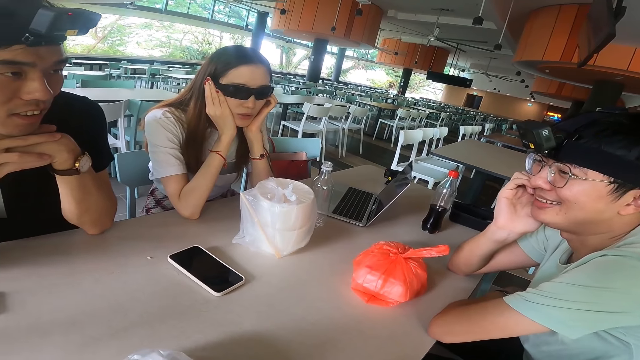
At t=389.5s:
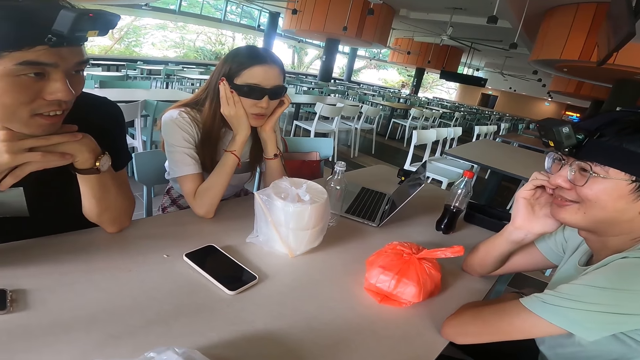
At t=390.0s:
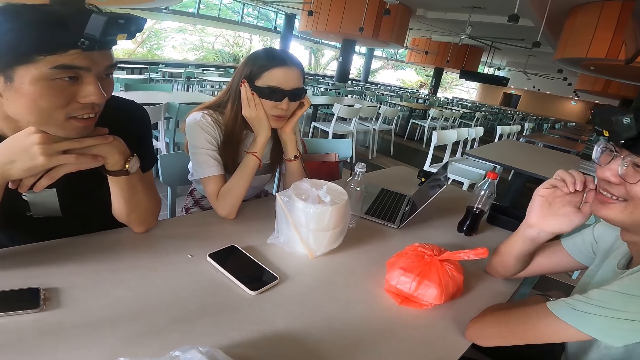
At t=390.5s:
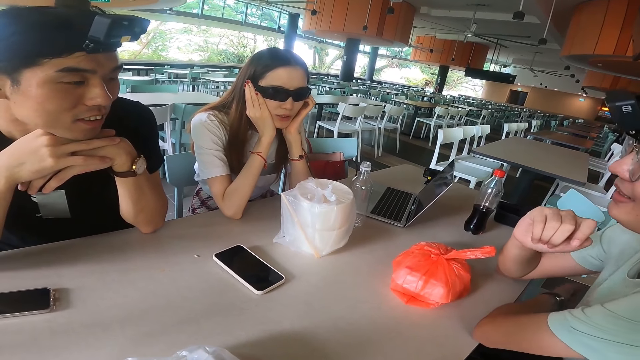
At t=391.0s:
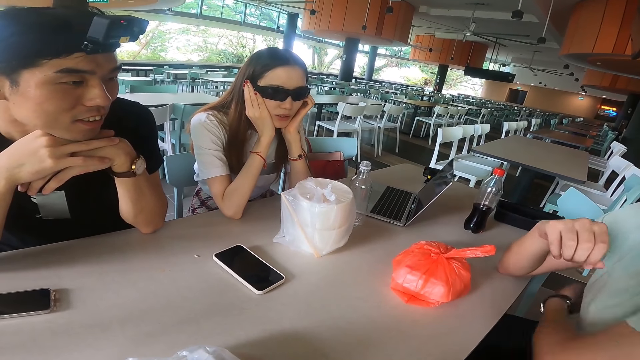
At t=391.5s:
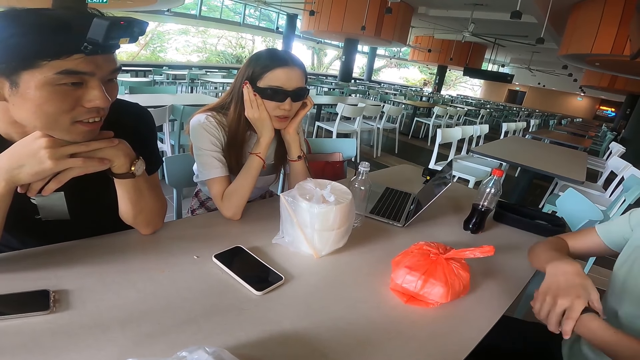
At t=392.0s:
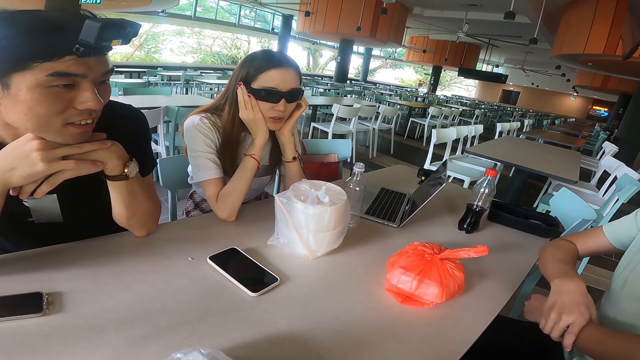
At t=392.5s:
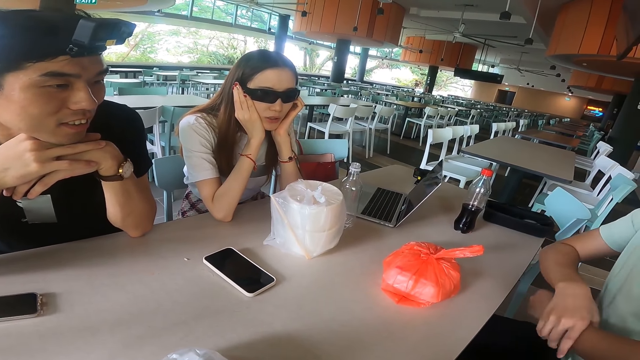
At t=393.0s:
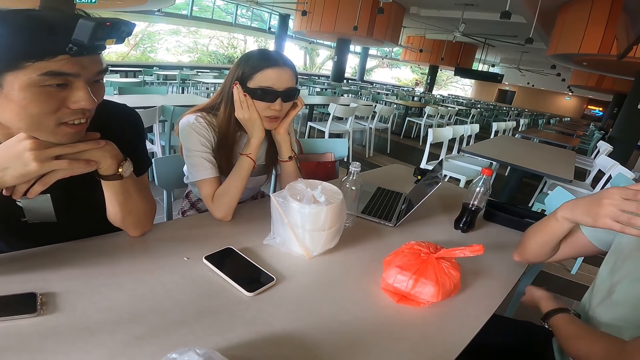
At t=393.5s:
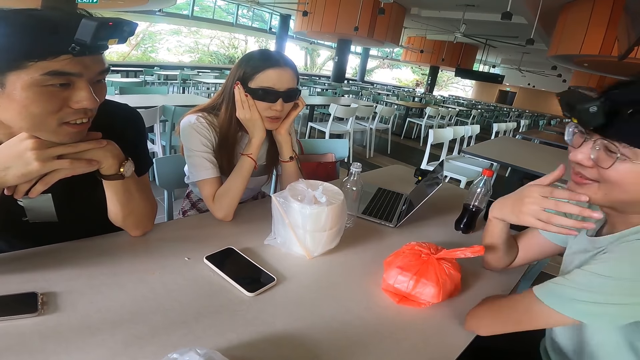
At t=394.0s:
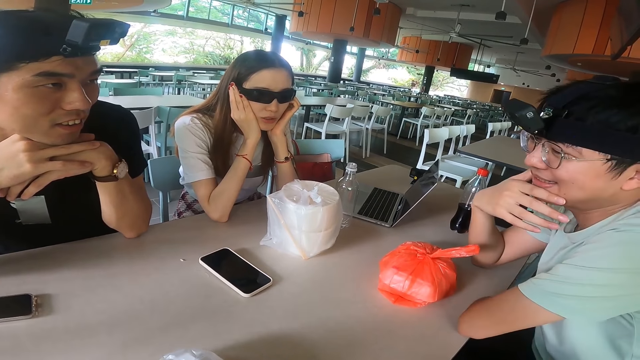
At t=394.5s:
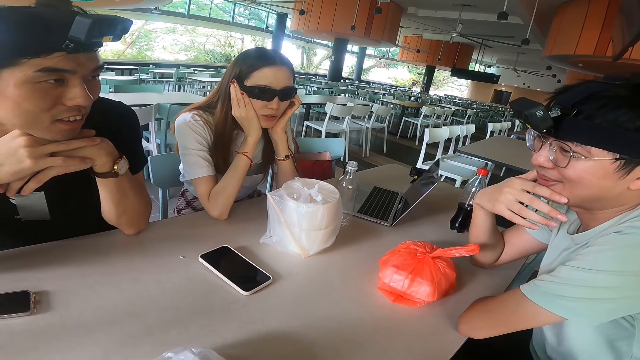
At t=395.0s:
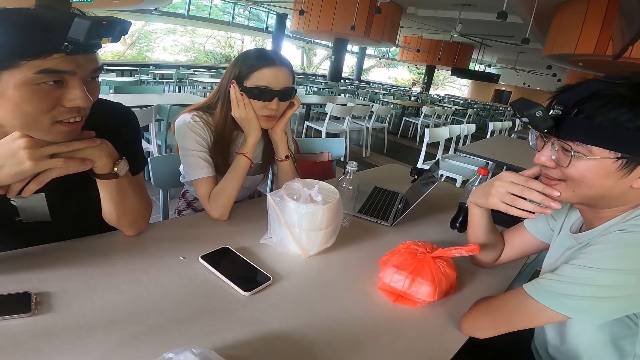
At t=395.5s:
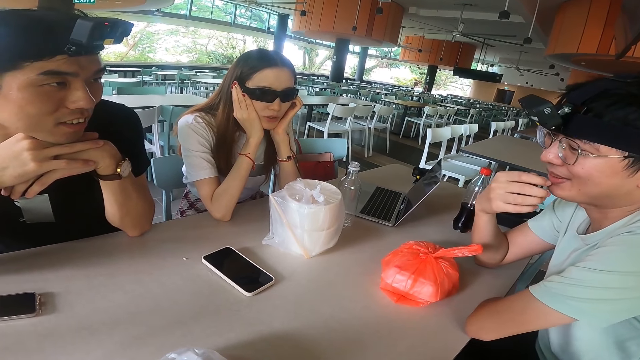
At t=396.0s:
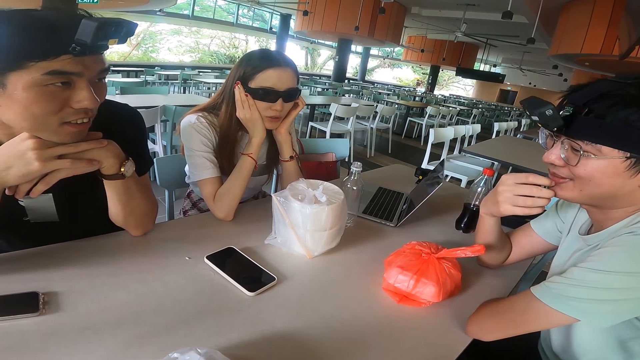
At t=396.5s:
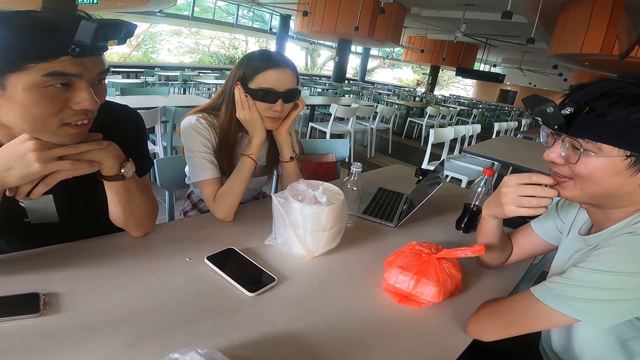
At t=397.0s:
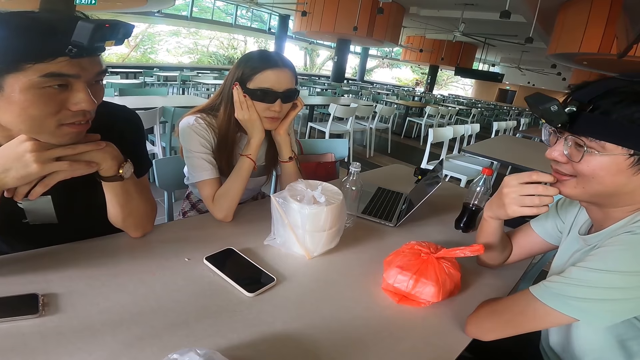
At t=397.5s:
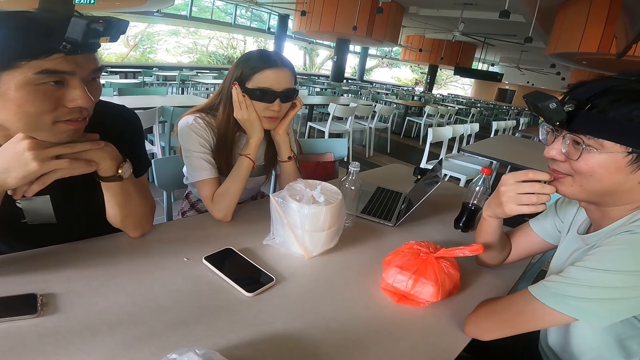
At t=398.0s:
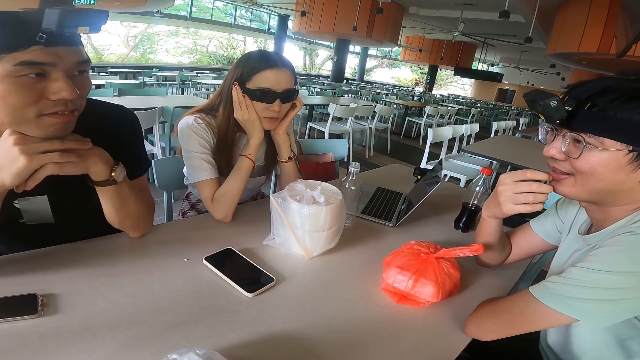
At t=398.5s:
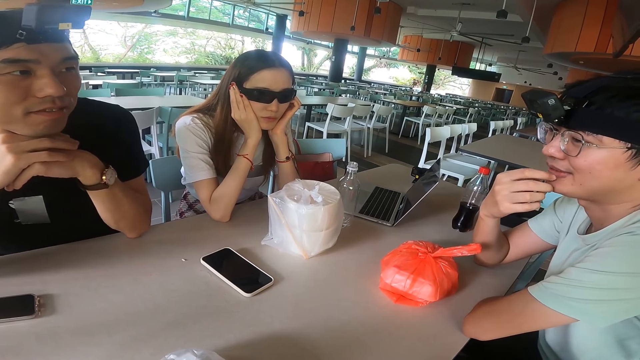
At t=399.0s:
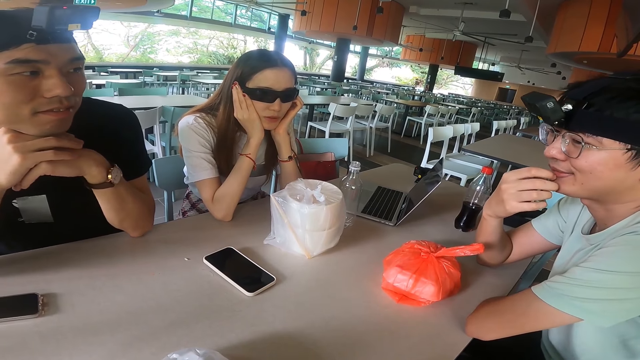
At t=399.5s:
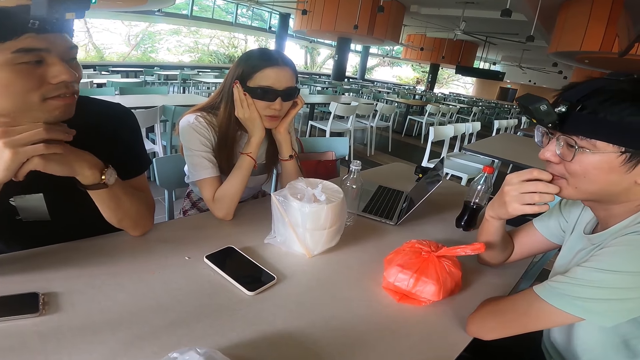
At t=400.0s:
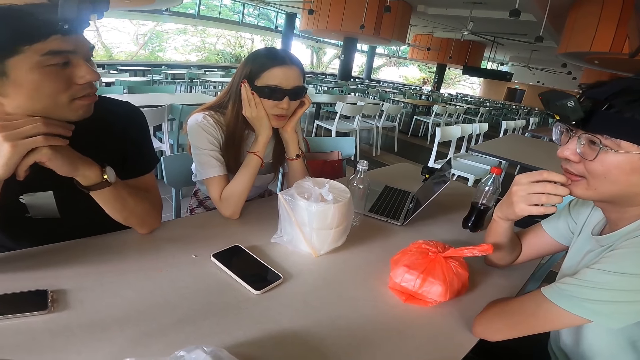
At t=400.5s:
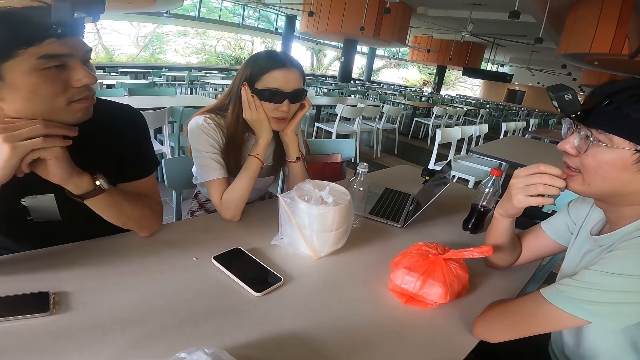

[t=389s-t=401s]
A man leans back. The camera wearer touches their wrist. The man adjusts a watch on his hand and adjusts his hands. The camera wearer touches their chin. The man touches his face.

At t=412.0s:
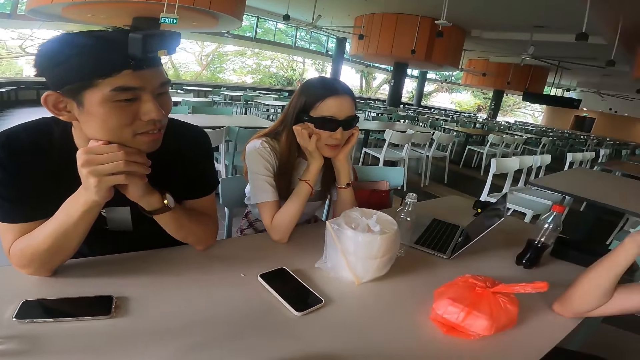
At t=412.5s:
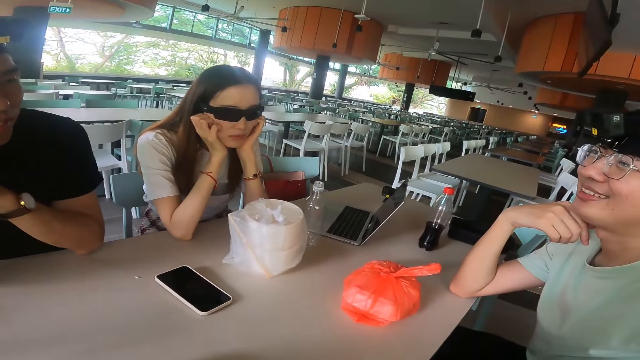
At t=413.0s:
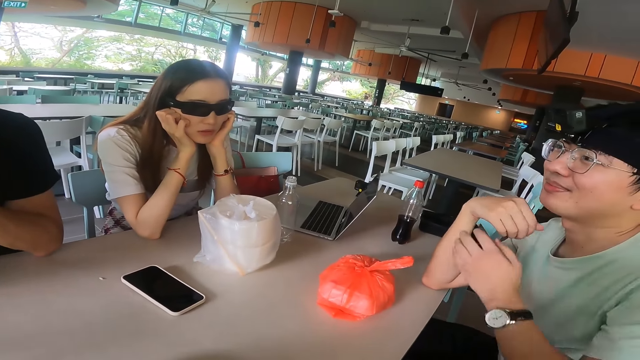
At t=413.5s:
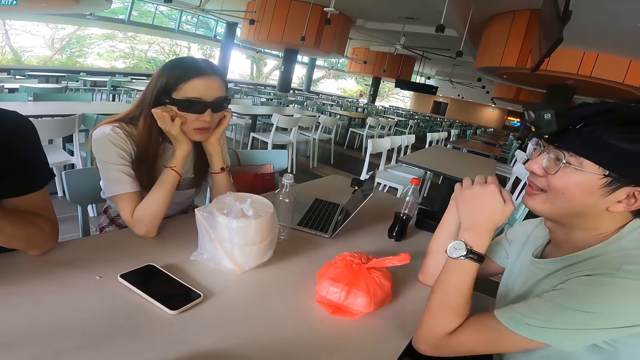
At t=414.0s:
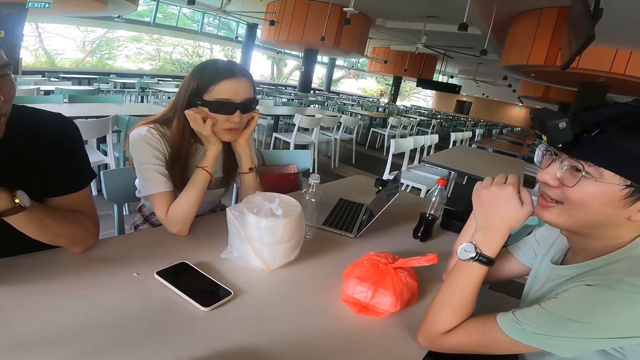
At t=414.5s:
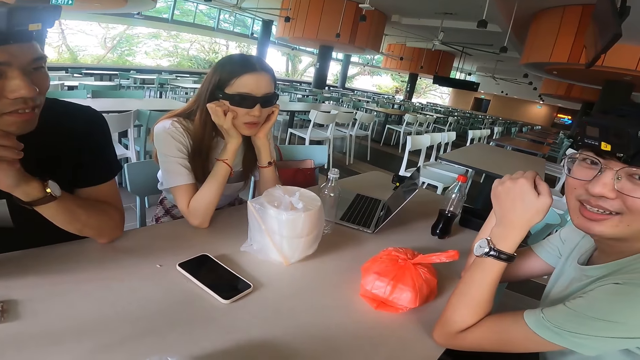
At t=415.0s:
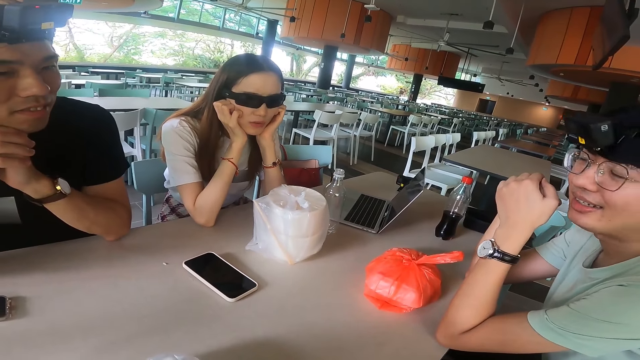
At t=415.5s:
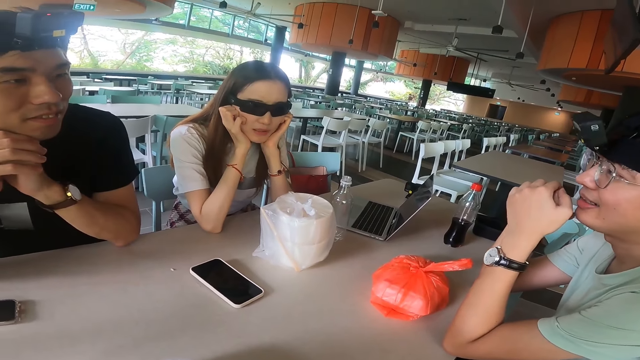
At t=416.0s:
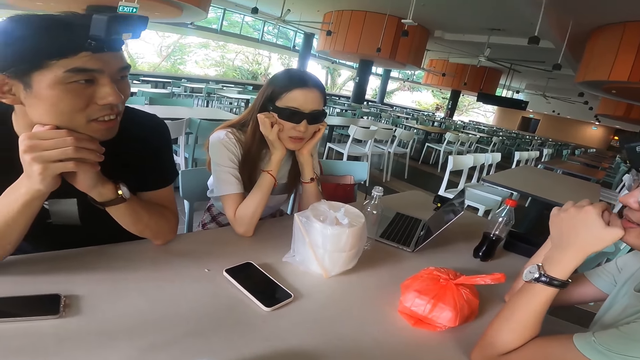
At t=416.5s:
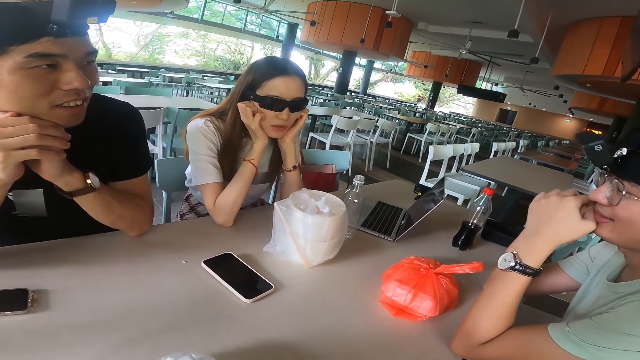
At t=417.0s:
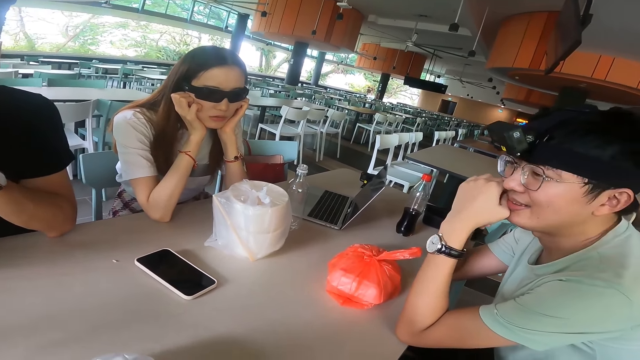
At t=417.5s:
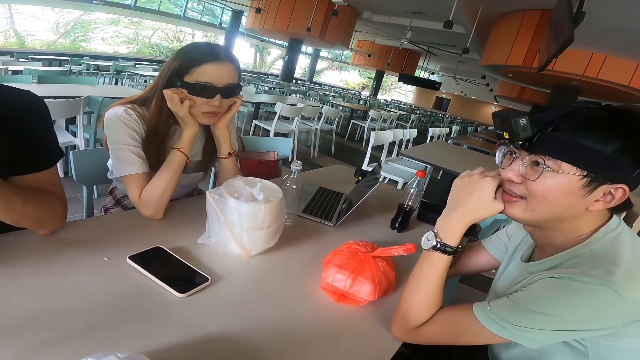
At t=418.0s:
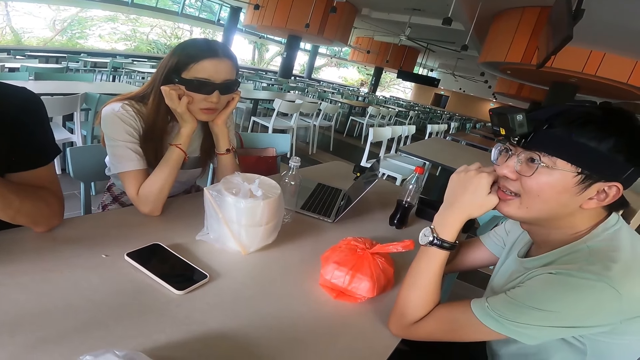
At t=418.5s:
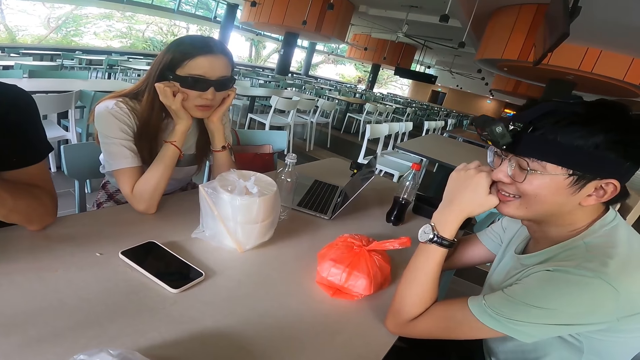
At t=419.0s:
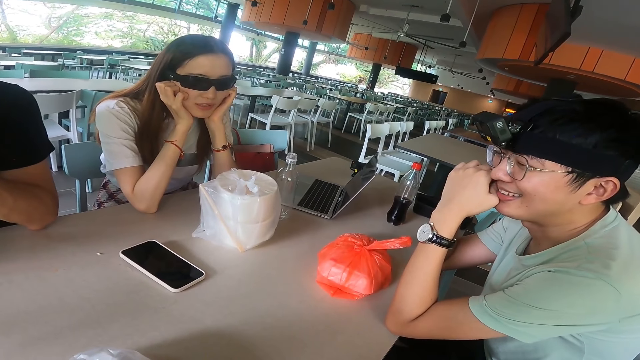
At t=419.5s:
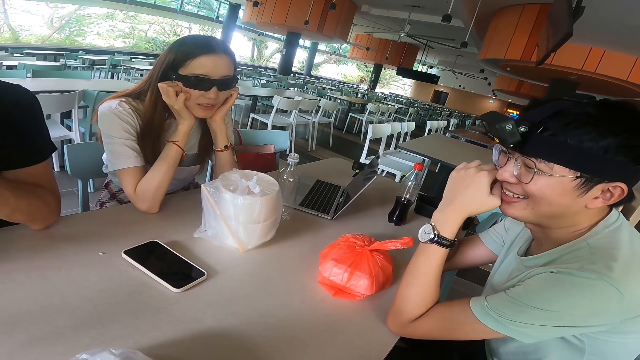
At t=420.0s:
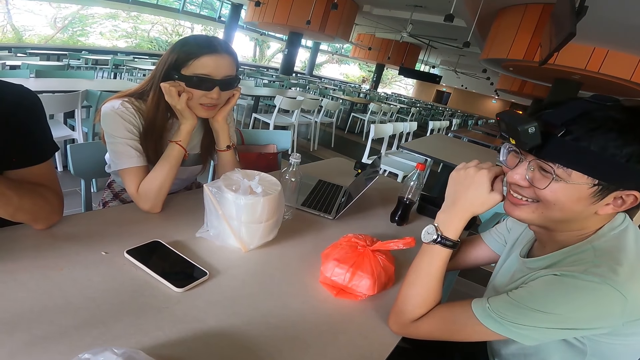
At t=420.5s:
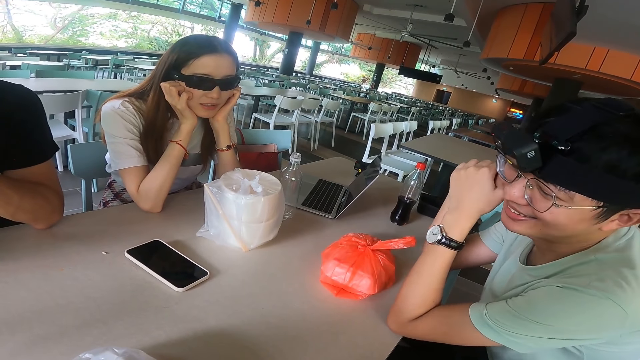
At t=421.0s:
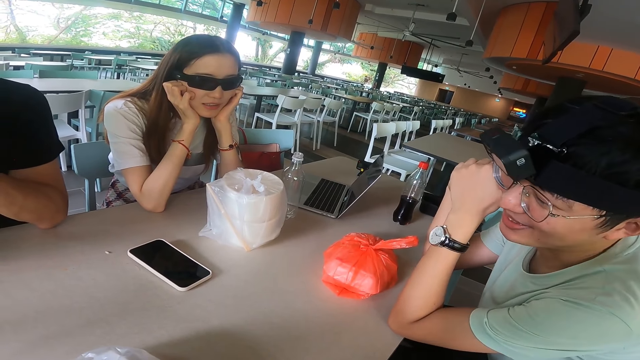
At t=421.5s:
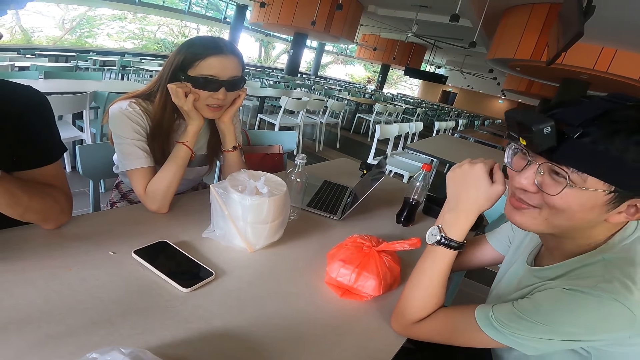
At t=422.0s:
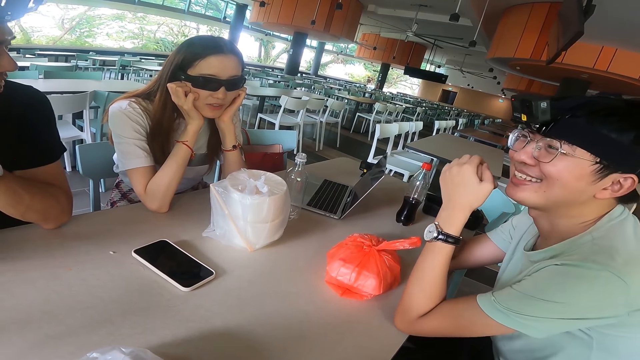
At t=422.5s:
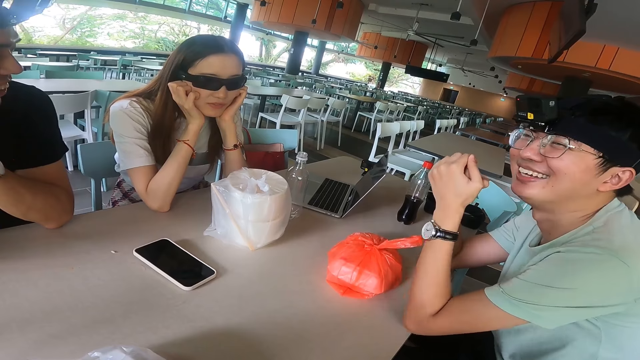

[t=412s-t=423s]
A person talks to the camera wearer. A man adjusts his hands. Another person talks to the camera wearer, the first person and a third person. The man leans on the hands, gestures with his head and leans towards the camera wearer.
